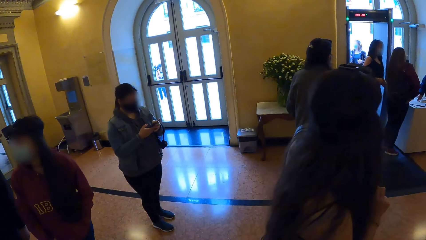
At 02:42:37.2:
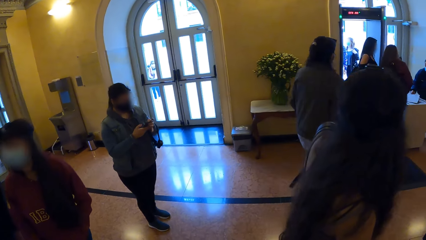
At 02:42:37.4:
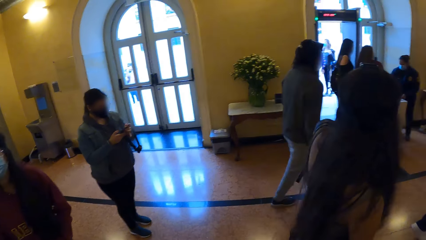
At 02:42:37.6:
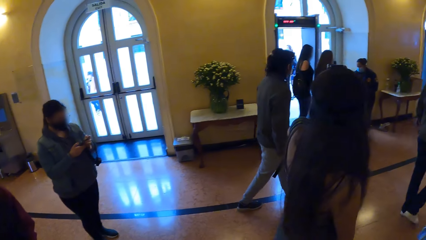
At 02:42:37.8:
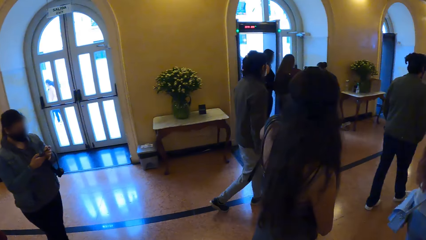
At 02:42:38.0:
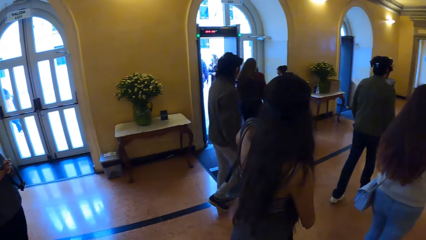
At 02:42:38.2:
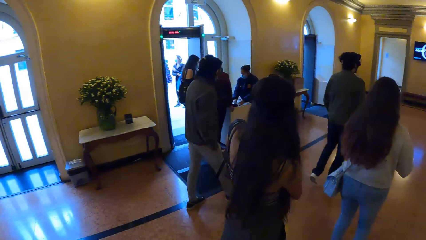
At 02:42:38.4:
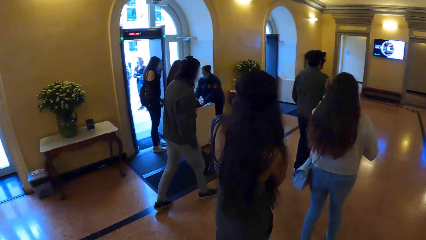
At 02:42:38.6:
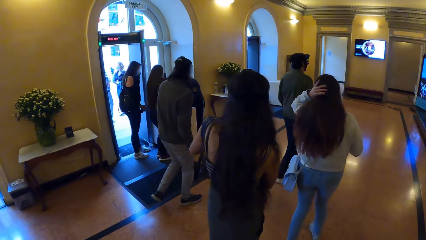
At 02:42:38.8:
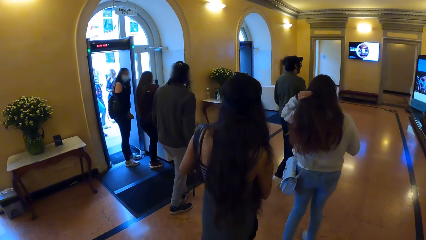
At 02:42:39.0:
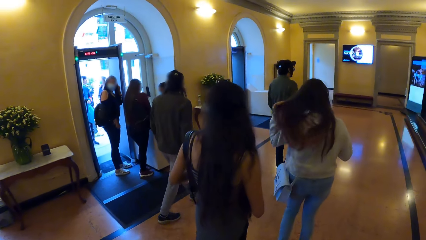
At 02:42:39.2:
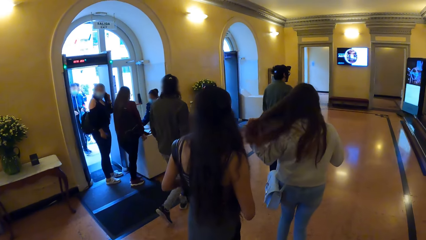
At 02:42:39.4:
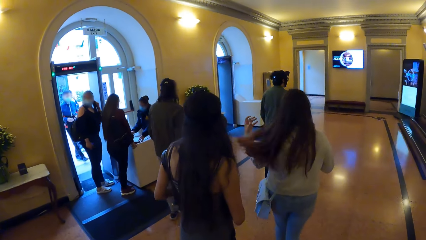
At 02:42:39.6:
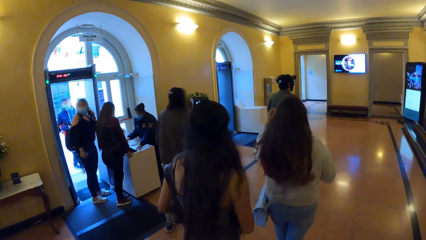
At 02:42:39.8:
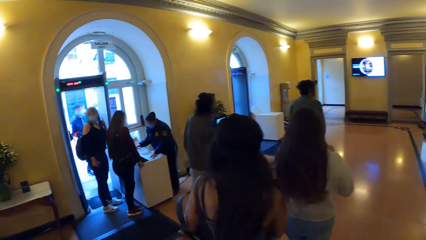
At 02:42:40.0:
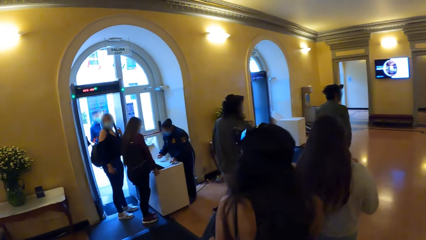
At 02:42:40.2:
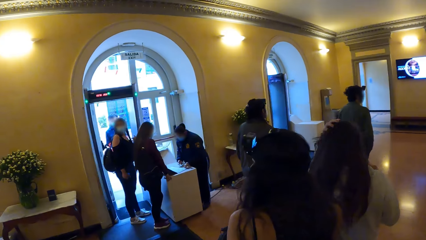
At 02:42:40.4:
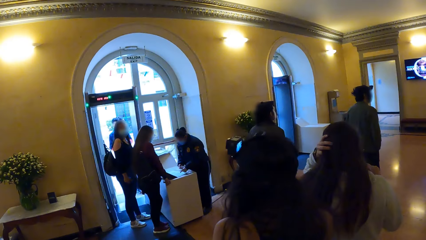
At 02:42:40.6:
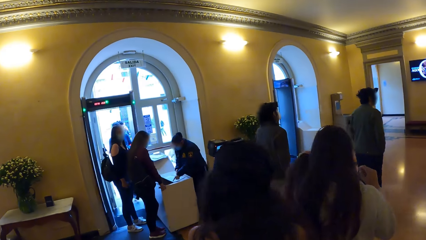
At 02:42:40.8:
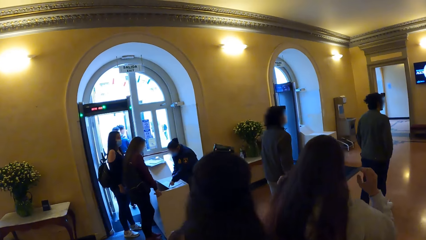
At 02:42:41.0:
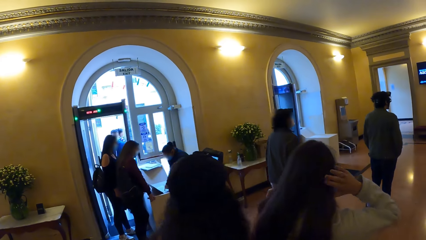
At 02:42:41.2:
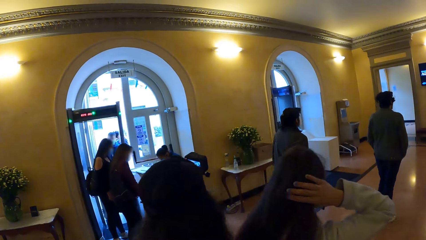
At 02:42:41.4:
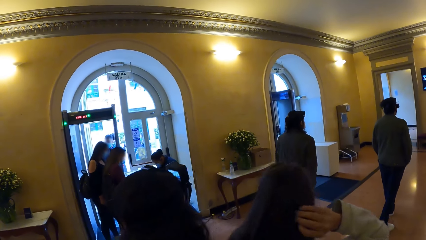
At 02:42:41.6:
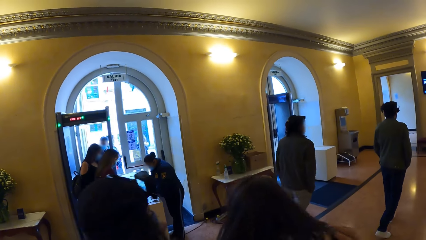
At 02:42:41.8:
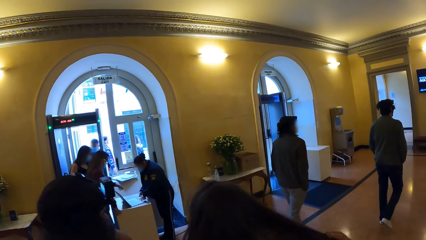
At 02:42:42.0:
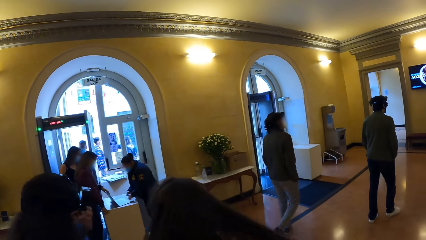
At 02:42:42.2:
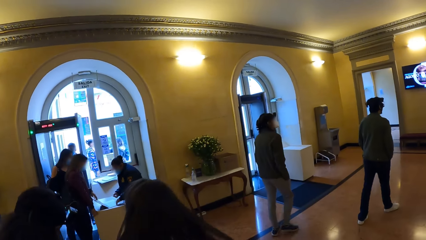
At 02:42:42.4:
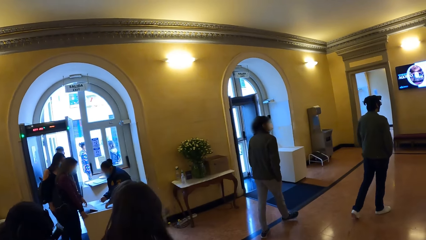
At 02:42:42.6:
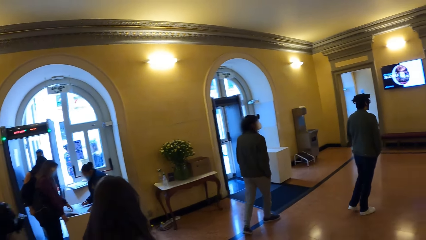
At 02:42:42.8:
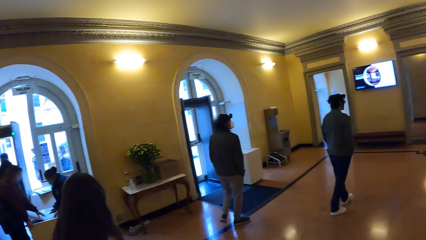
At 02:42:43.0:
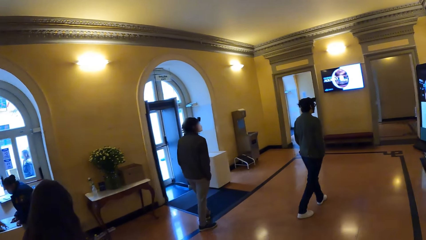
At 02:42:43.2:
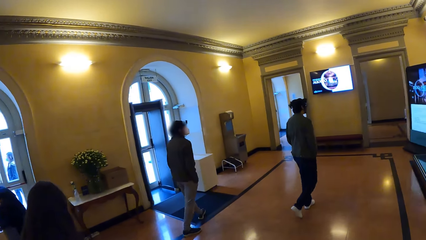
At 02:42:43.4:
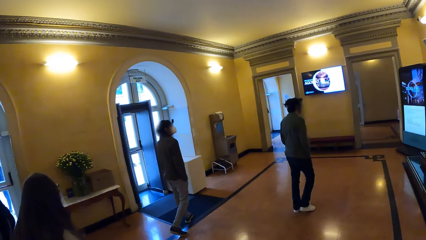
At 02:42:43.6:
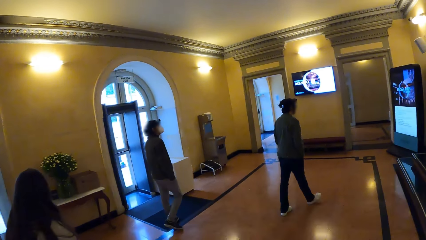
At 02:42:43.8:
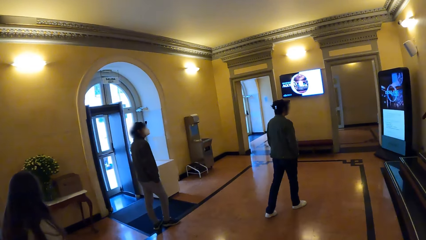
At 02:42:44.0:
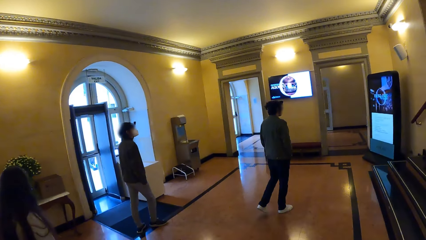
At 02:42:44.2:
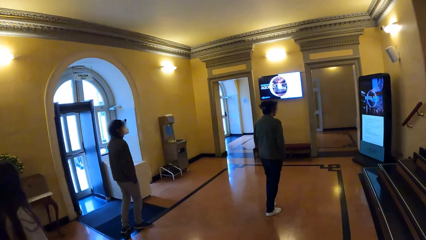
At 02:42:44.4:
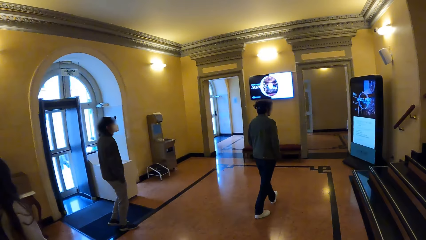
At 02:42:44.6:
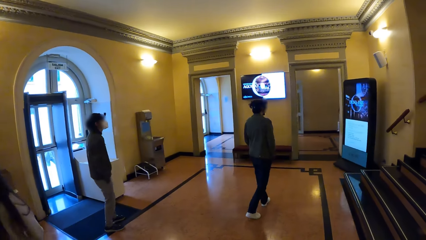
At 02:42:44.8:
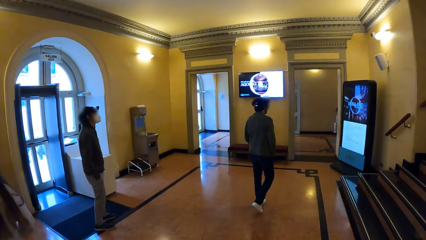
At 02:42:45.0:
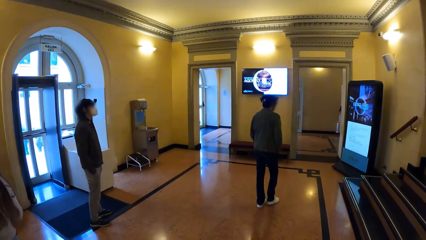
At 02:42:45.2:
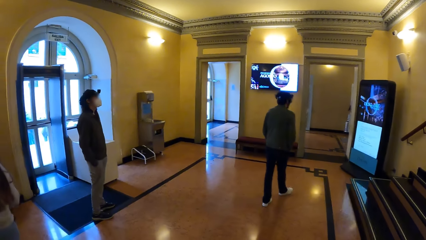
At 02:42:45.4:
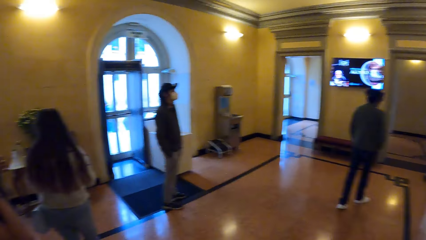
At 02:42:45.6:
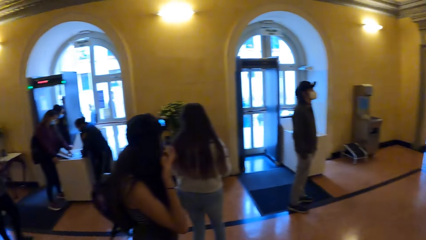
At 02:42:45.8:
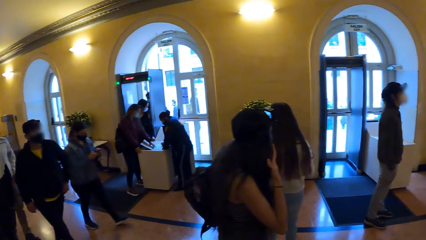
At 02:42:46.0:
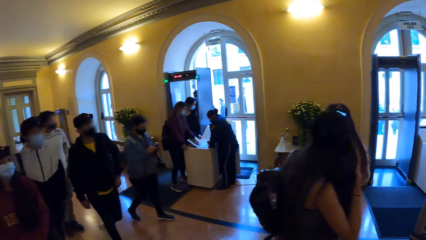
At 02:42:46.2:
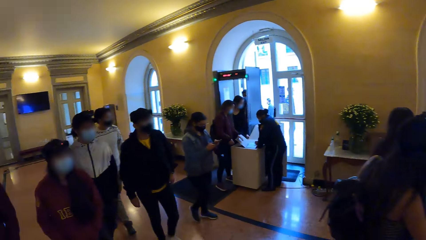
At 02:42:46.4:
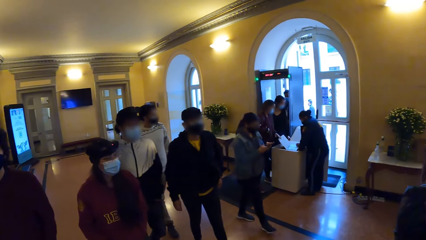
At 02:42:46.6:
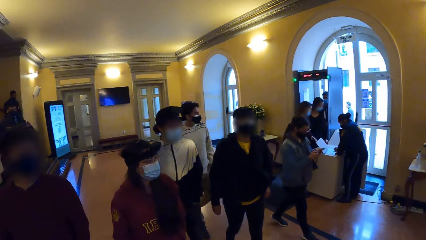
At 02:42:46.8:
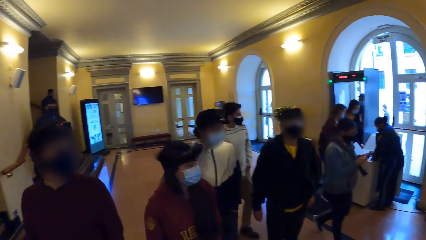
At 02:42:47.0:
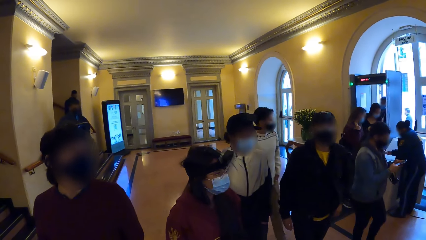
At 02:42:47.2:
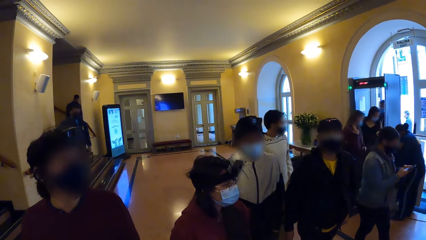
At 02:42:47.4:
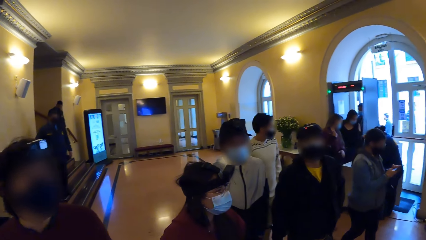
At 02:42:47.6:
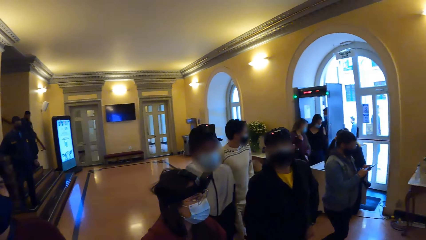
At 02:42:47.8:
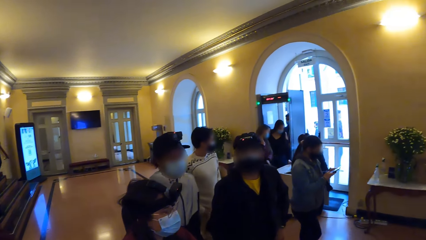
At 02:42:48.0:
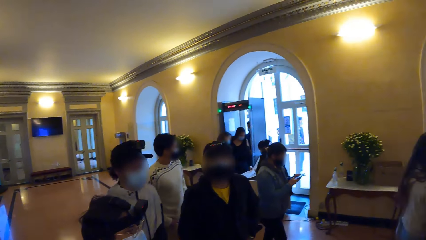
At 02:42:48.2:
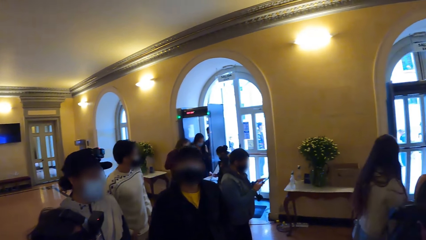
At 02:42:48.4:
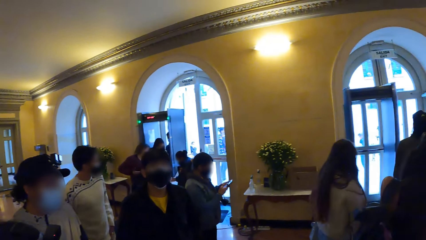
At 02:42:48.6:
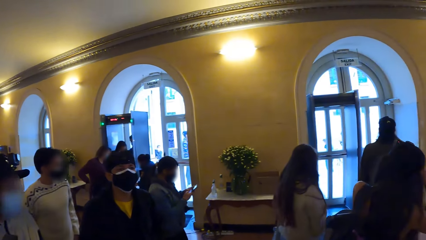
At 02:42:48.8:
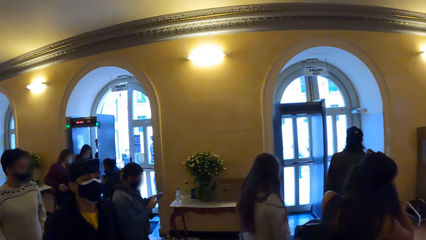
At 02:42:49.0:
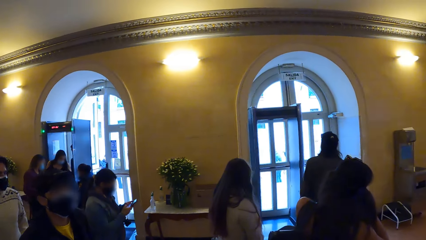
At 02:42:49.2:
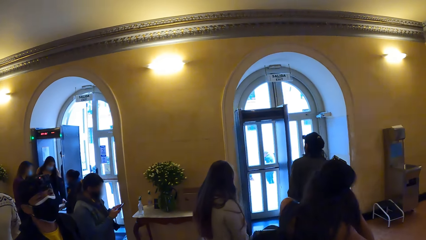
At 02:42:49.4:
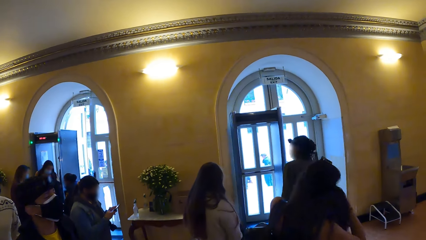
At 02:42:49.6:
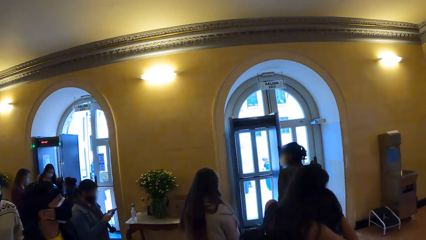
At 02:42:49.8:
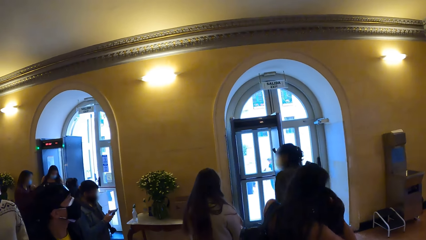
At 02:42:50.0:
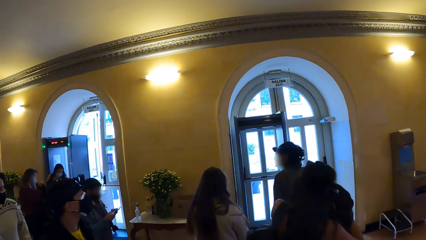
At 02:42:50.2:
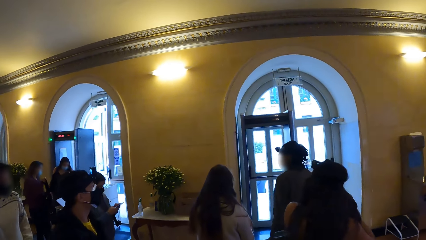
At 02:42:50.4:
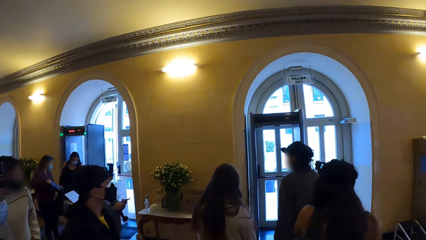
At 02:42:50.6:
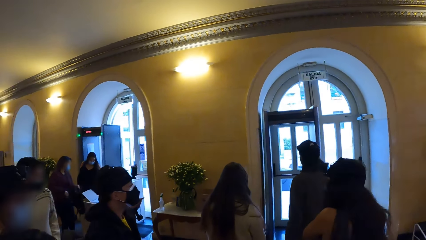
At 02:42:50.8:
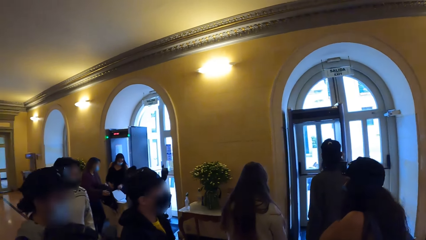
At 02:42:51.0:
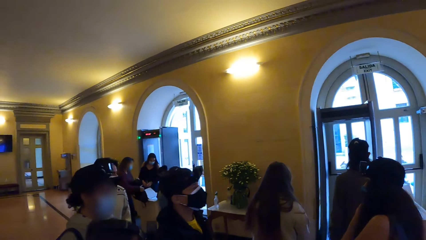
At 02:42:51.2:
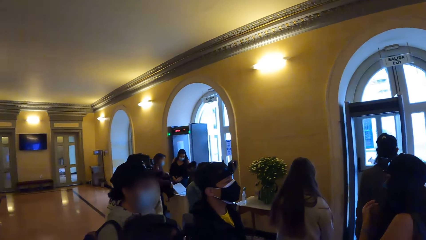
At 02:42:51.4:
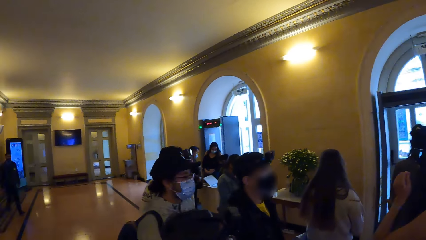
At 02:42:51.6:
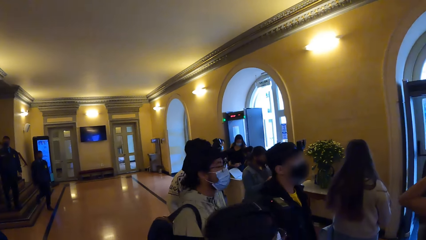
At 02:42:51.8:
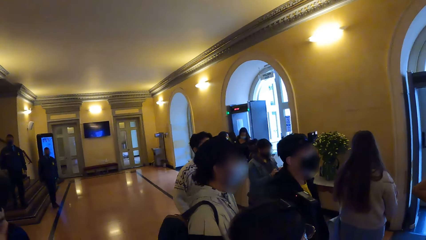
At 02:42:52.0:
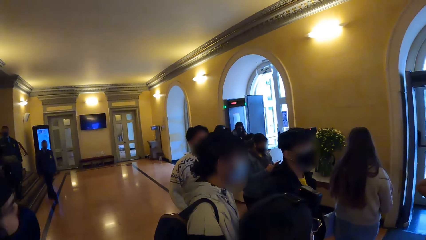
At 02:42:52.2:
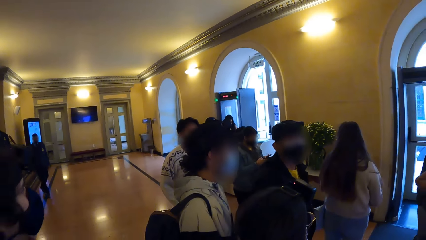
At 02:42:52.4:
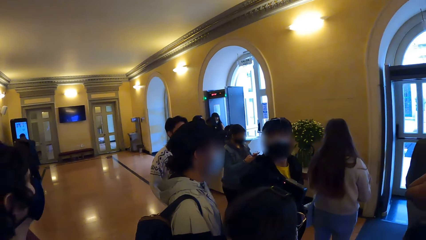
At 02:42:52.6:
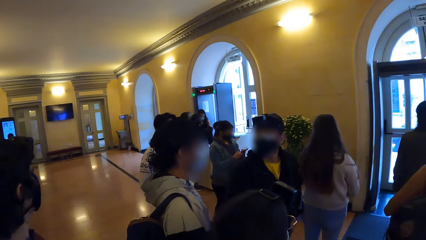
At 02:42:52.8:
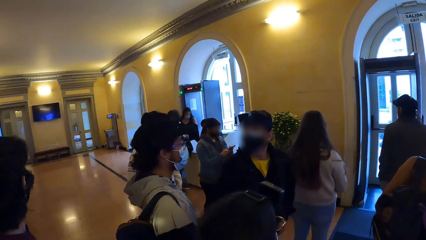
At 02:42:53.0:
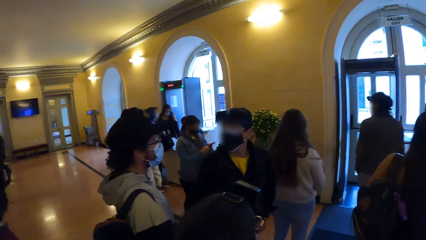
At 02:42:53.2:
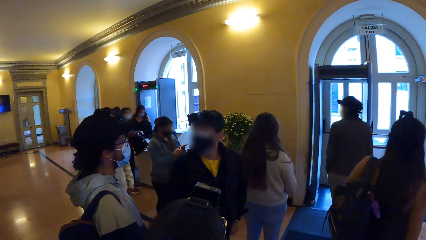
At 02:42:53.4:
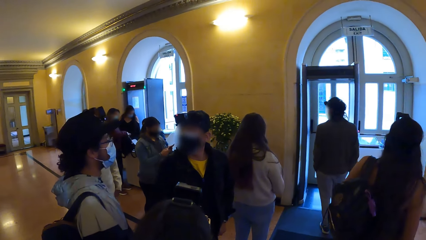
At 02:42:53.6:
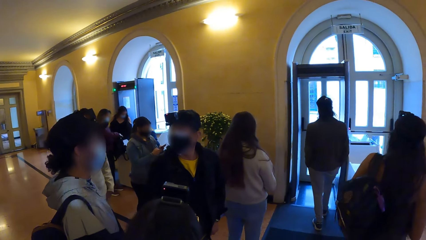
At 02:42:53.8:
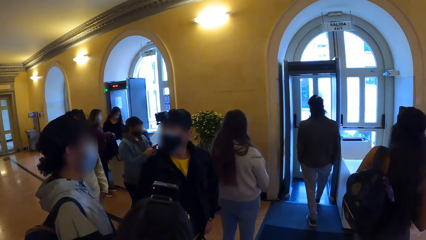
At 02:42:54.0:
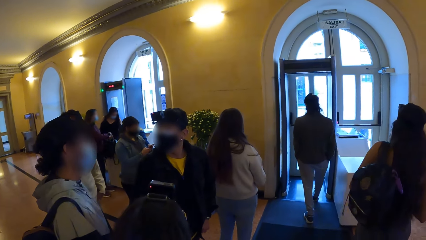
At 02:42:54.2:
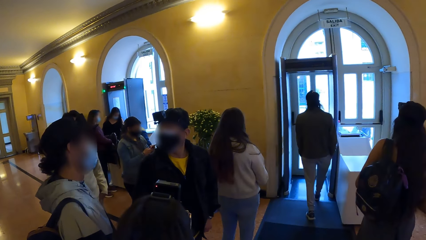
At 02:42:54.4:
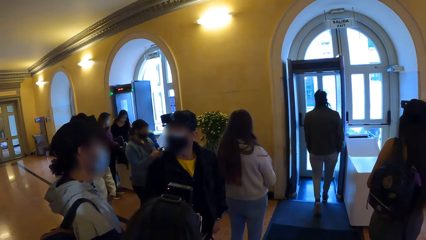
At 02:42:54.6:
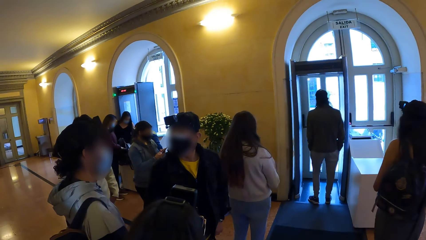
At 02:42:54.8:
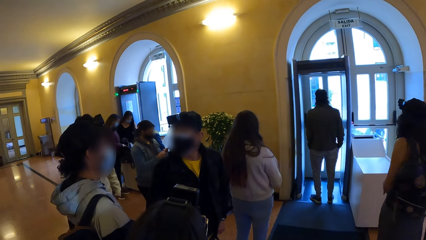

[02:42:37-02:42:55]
The camera wearer walks around. A lady walks in the room. Another lady touches hair. A third lady walks in the room. The camera wearer looks around. A man, a fourth lady, another man, a fifth lady, a third man and a fourth man walk around. The camera wearer looks around.
